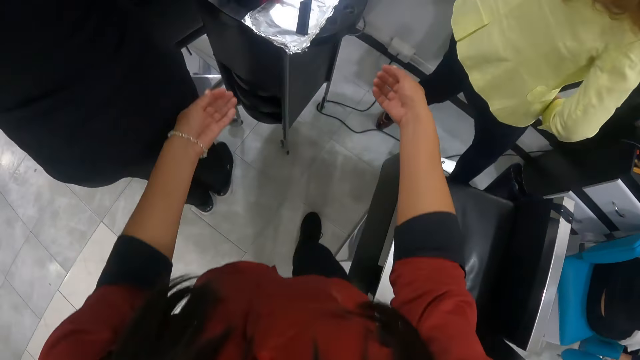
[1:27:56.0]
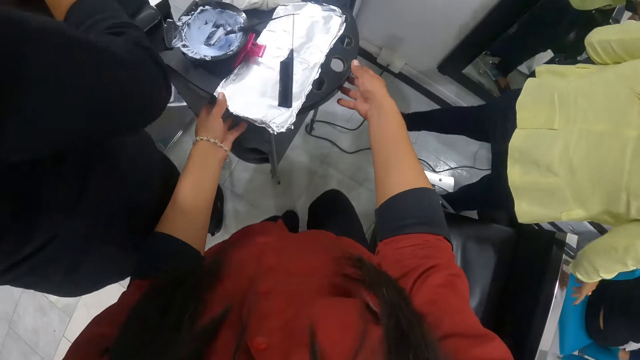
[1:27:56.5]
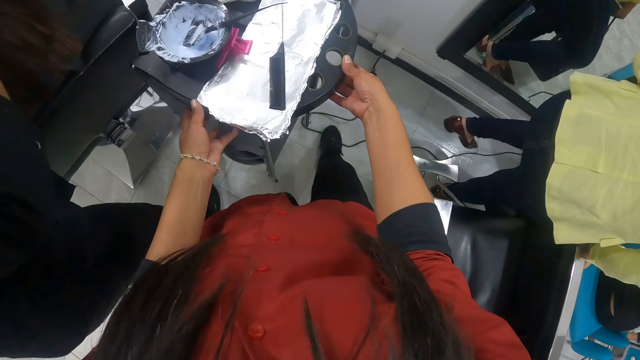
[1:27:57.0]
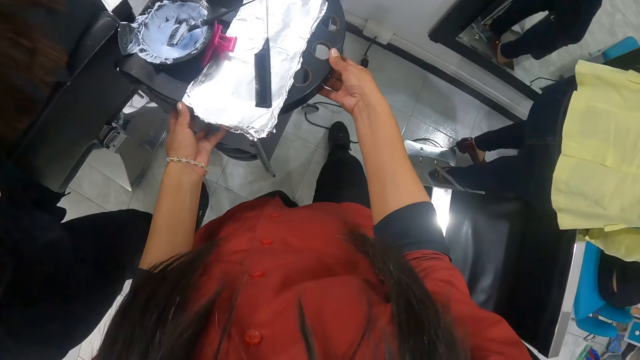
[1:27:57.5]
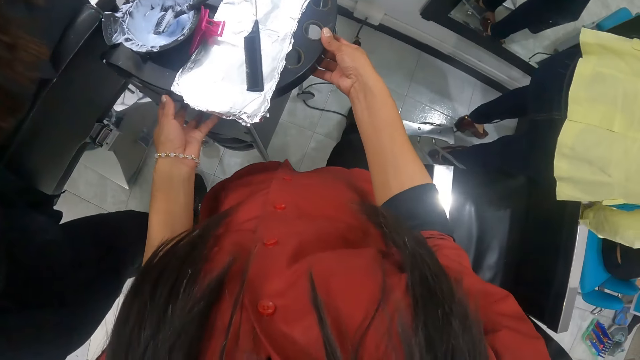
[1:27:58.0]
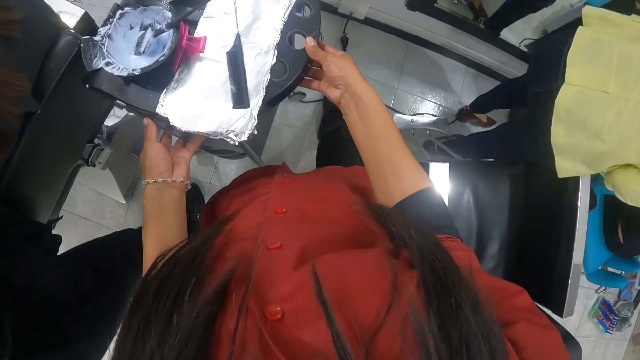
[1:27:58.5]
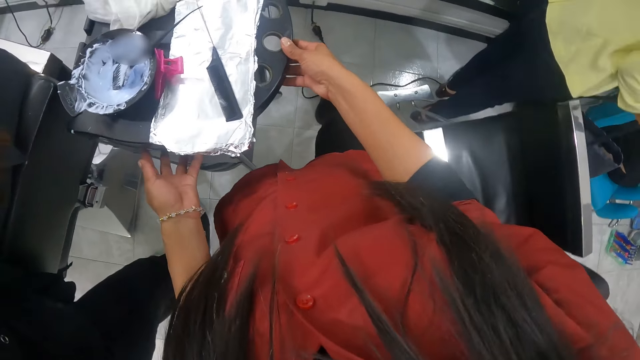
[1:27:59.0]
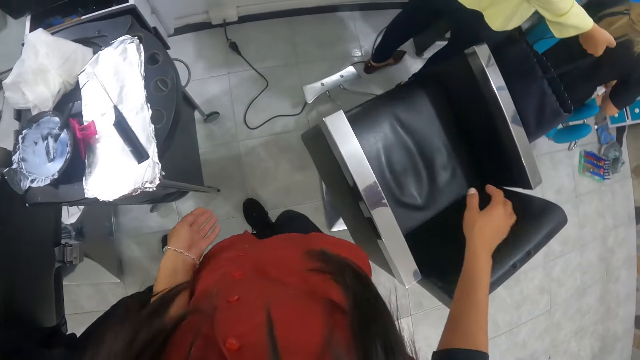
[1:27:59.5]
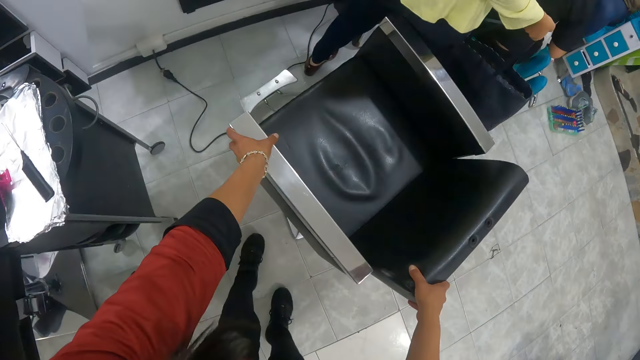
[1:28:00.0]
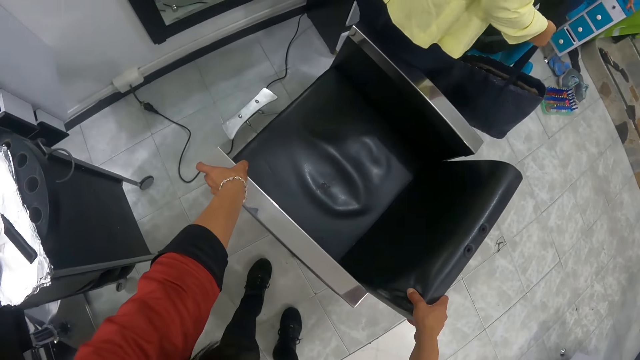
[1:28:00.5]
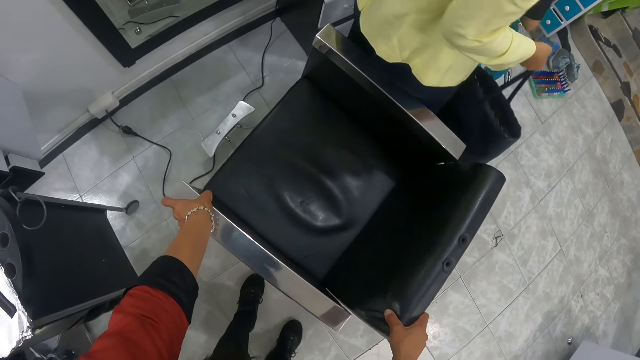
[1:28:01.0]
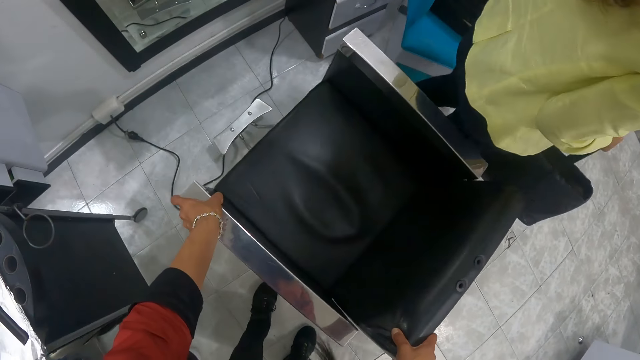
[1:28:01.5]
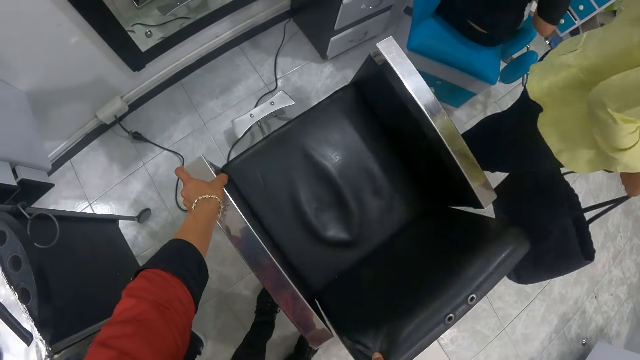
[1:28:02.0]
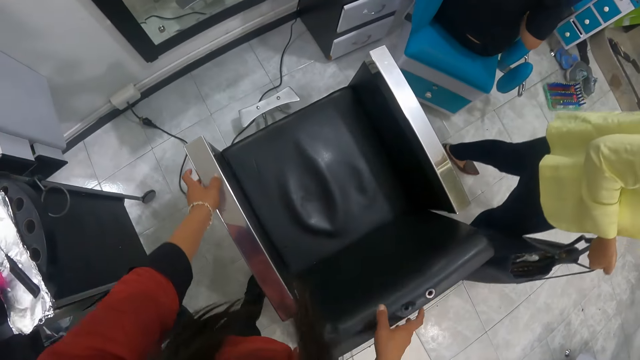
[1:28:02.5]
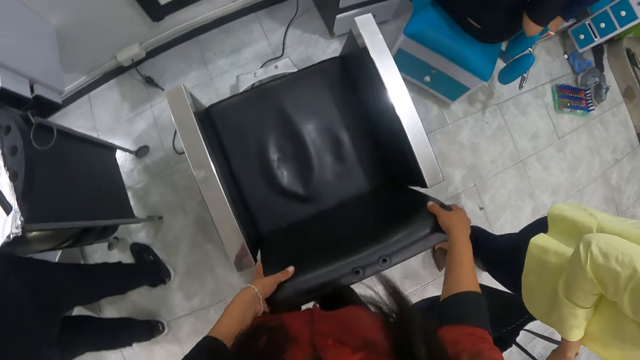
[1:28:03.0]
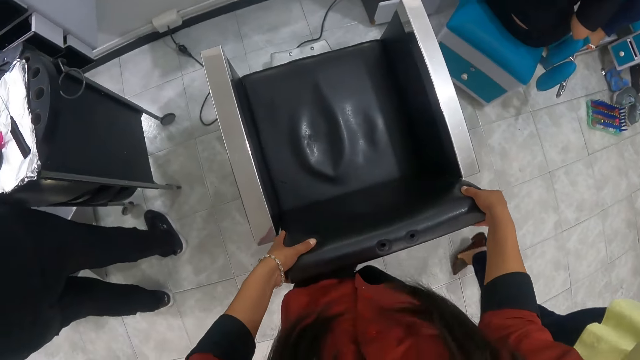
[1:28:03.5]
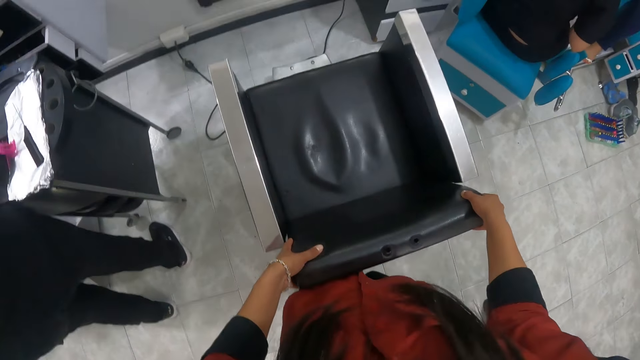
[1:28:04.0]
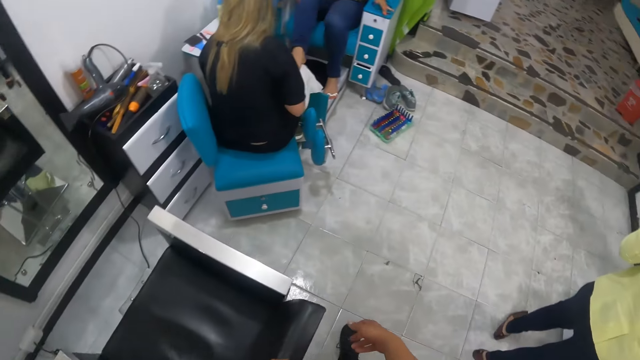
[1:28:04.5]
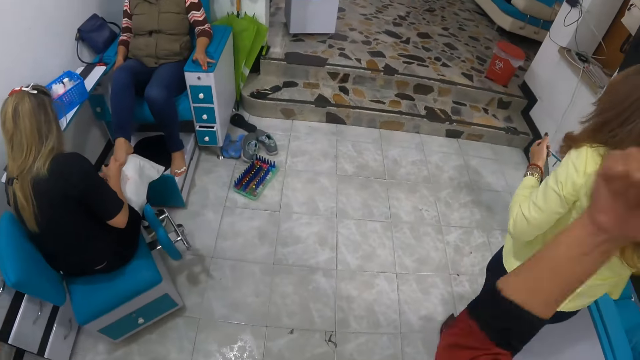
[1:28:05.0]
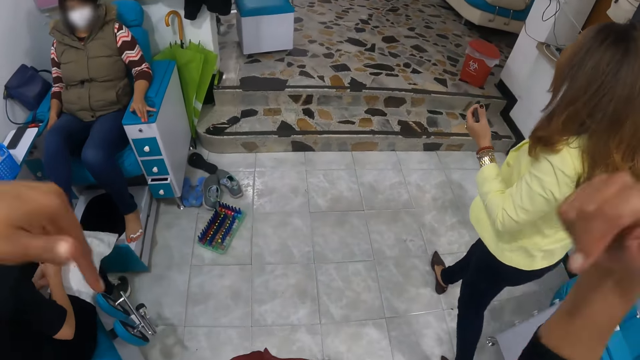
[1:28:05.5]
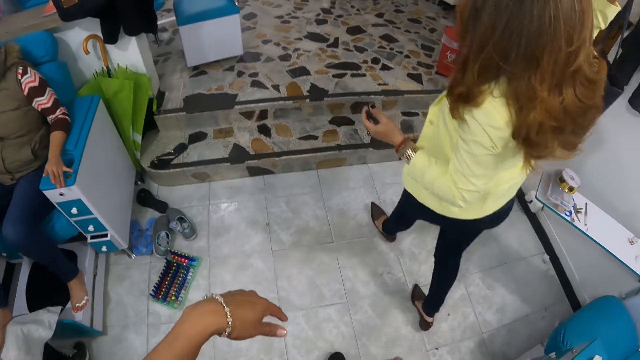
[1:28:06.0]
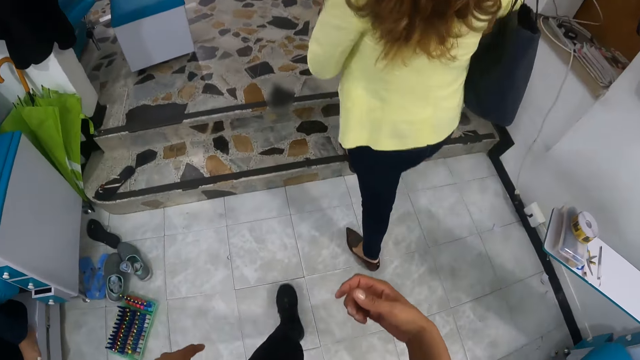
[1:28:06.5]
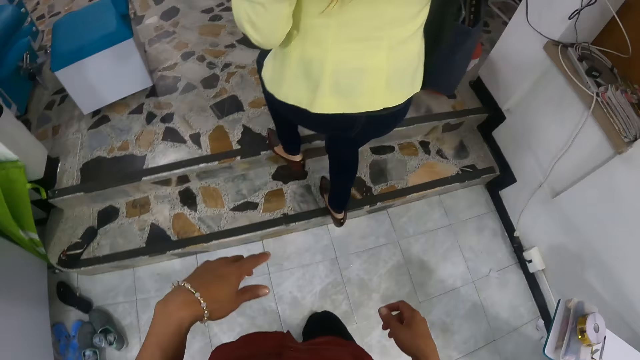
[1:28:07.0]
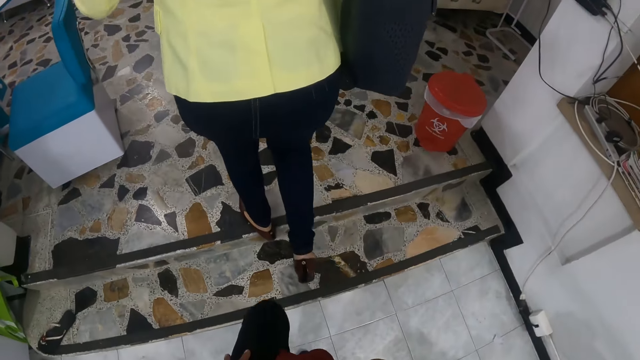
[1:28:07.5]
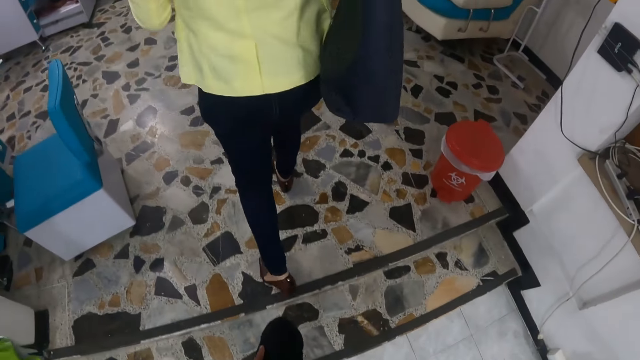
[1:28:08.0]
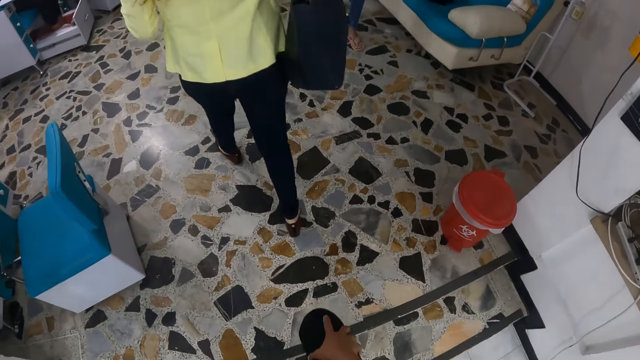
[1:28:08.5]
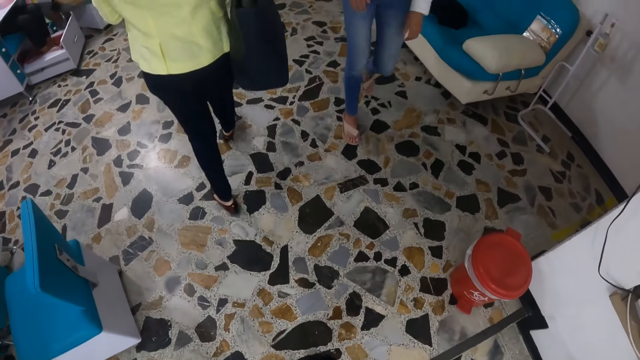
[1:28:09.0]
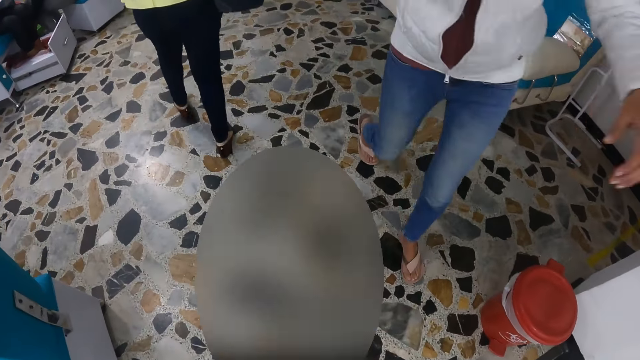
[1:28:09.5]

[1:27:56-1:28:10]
A woman wipes a cloth. The camera wearer holds a table with her hands. The woman picks a bag from the handle of the chair with her right hand. The camera wearer pushes a cable. She moves the chair with both hands. The woman walks. The camera wearer pushes the chair. She pushes the chair again. Another woman holds a third woman's leg. The first woman walks around the salon. The camera wearer walks around the salon.
